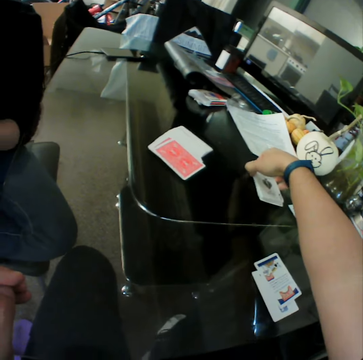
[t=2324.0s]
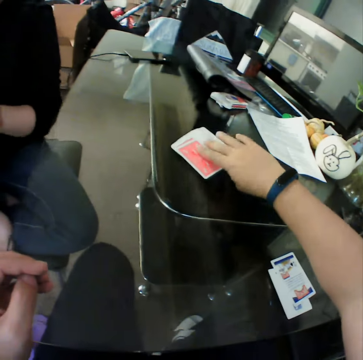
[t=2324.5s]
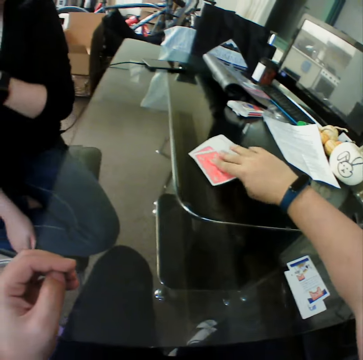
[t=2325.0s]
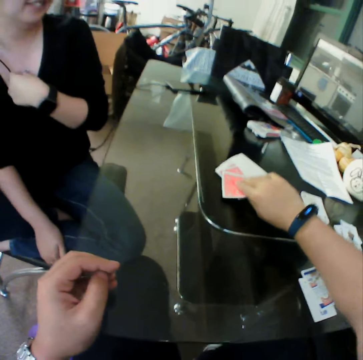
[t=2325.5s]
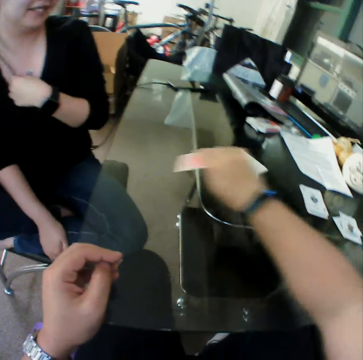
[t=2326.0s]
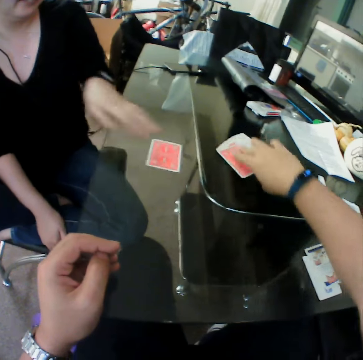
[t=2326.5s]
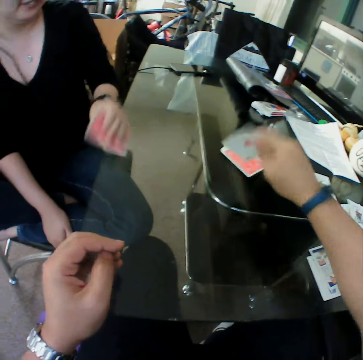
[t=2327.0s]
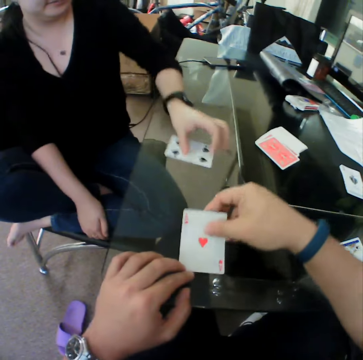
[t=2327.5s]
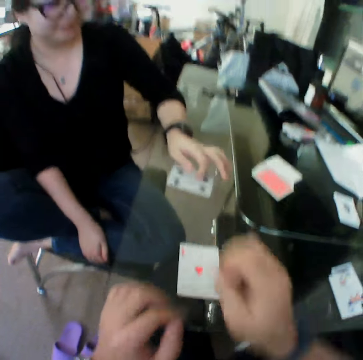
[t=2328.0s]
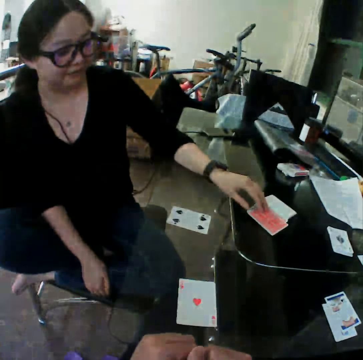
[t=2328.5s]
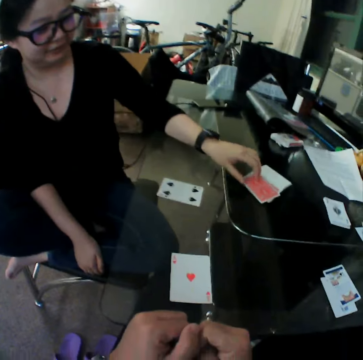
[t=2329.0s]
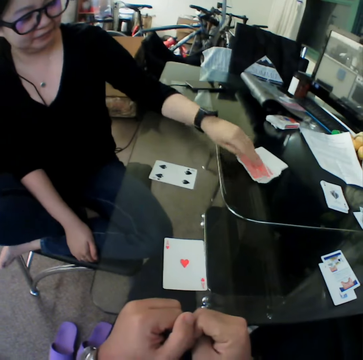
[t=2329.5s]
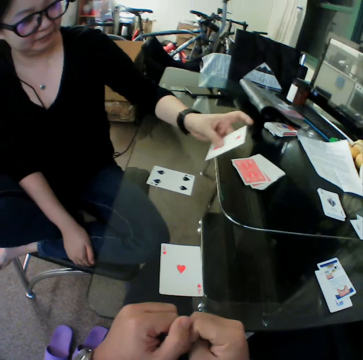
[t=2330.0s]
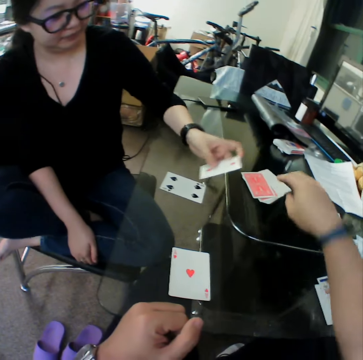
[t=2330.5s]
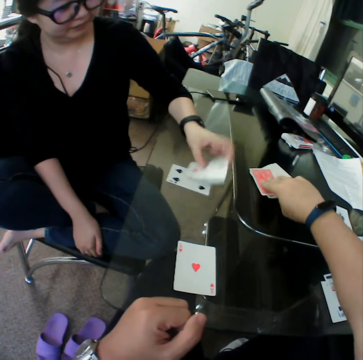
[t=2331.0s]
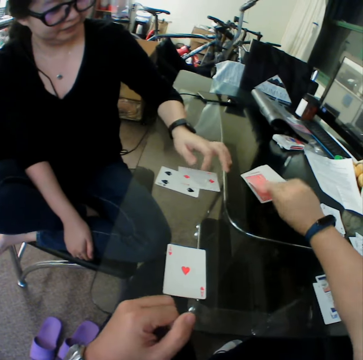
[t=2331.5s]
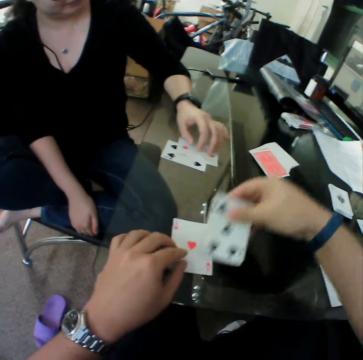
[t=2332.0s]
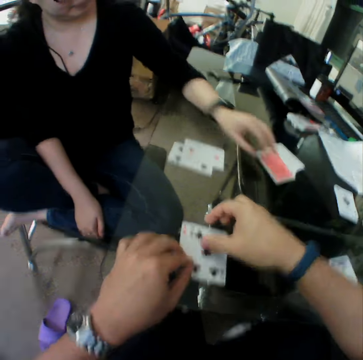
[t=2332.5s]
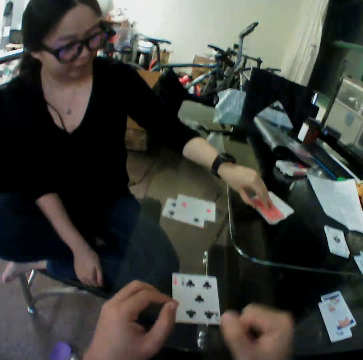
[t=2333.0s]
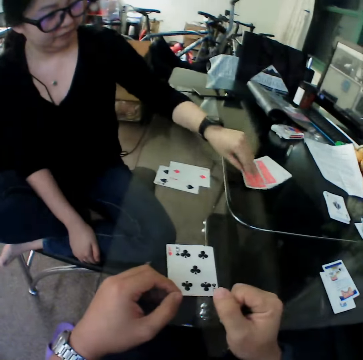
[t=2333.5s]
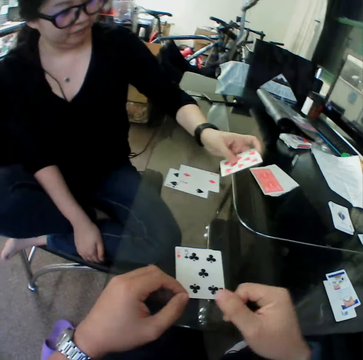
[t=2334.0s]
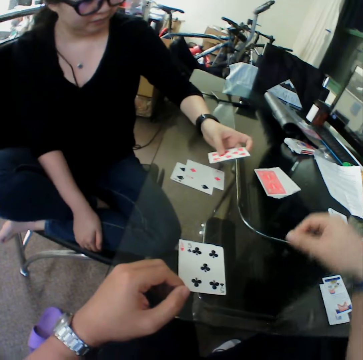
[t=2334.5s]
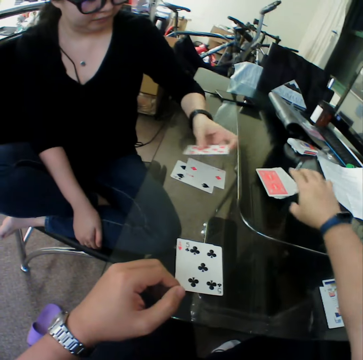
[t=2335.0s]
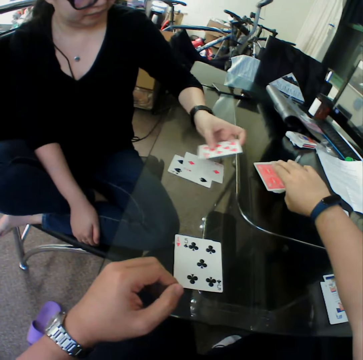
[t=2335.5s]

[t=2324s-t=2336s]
The camera wearer picks a card from the table and drops the card on the table. A woman picks a card from the table. The camera wearer picks a card from the table and drops the card on the table. The woman drops the card on the table, picks a card from the table, and drops the card on the table. The camera wearer picks a card from the table and drops the card on the table. The woman picks a card from the table.

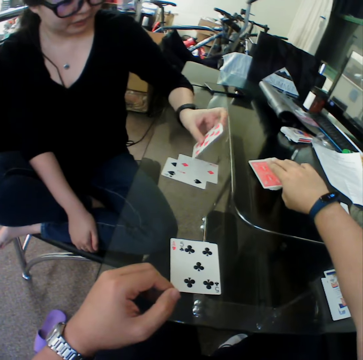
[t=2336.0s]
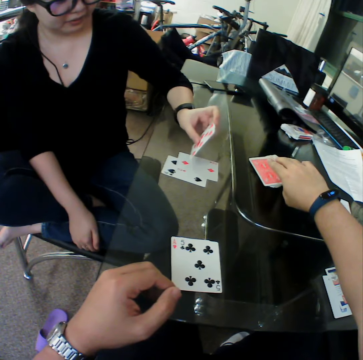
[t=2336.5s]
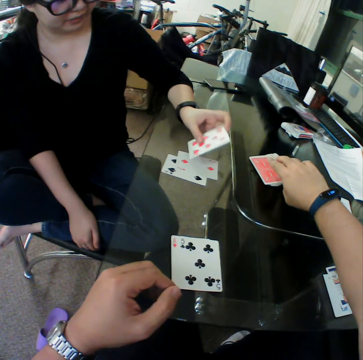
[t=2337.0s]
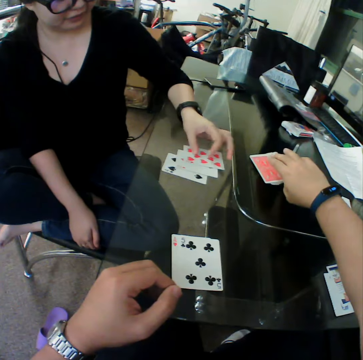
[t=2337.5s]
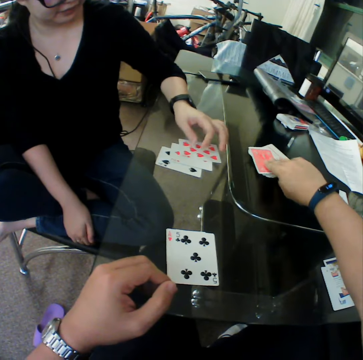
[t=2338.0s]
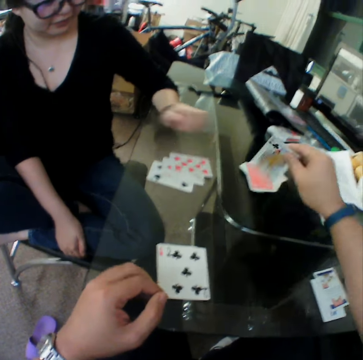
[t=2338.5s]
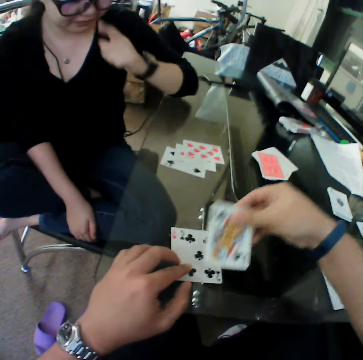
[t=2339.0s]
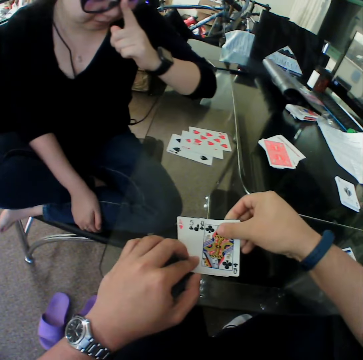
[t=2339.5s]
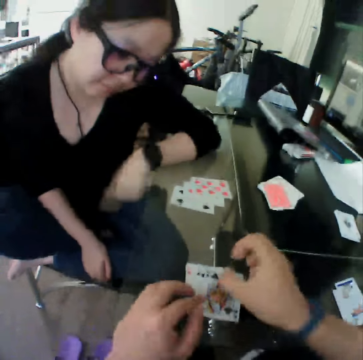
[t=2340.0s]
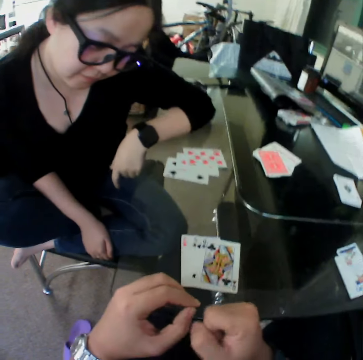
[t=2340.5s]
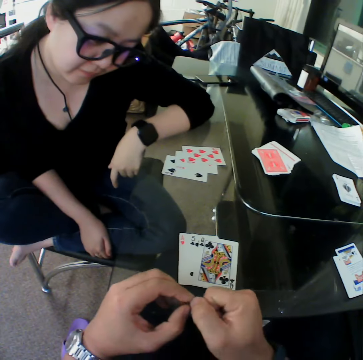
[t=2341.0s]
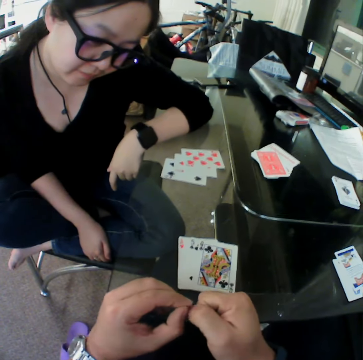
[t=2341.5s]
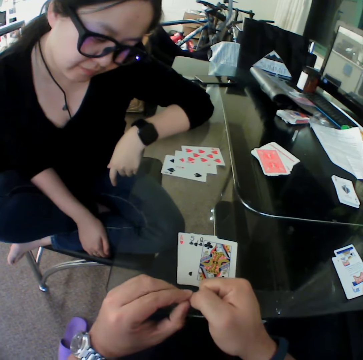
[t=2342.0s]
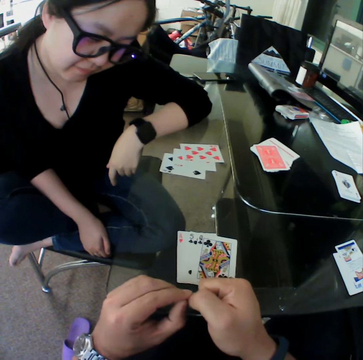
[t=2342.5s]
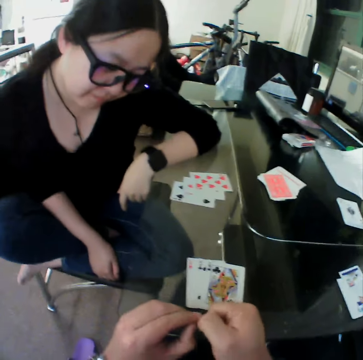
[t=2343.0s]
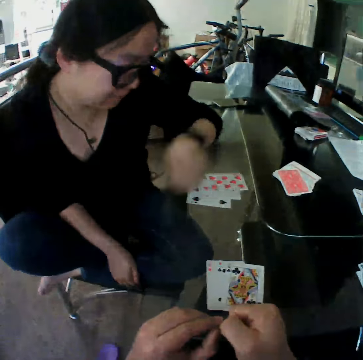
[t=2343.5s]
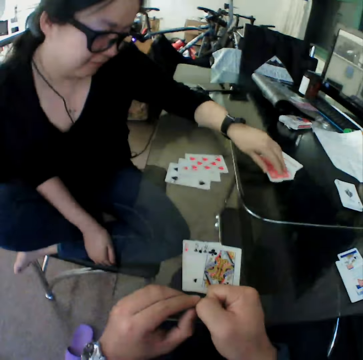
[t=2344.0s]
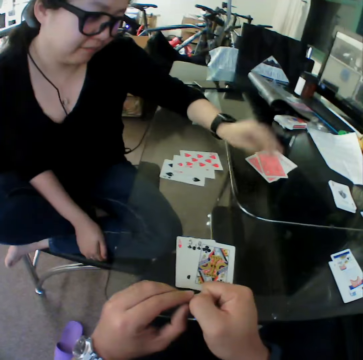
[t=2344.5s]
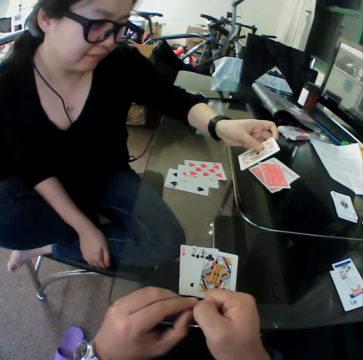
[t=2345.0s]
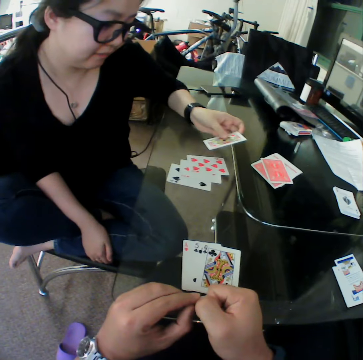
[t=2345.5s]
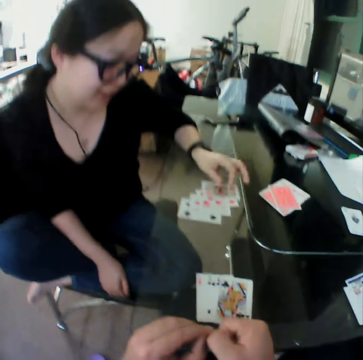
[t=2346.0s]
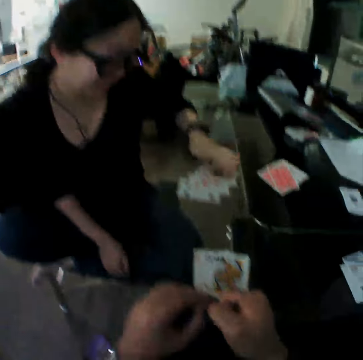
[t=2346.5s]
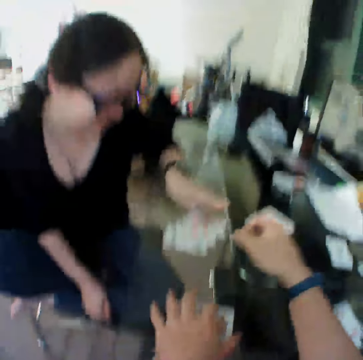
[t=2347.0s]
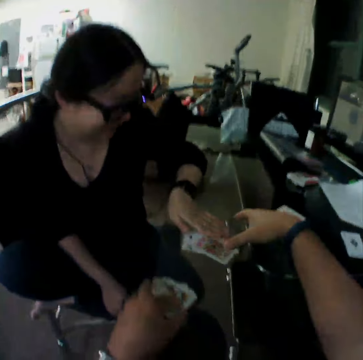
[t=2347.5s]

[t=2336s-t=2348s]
A woman drops the card on the table. The camera wearer picks a card from the table and drops the card on the table. The woman picks a card from the table and drops the card on the table.

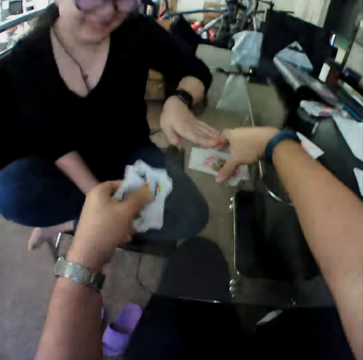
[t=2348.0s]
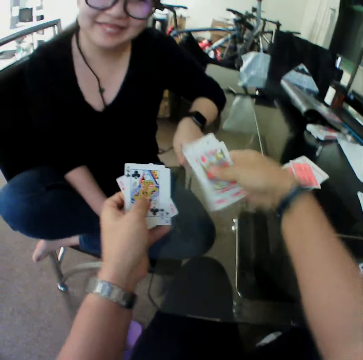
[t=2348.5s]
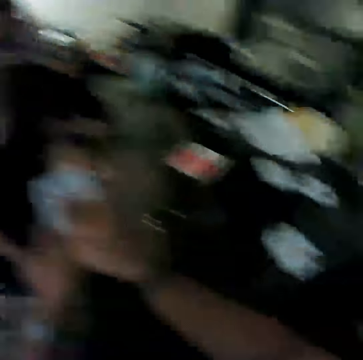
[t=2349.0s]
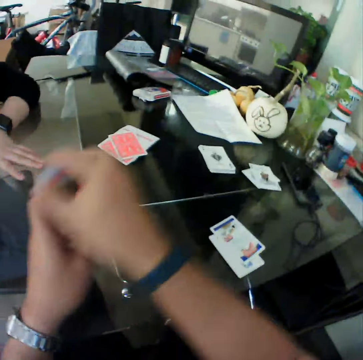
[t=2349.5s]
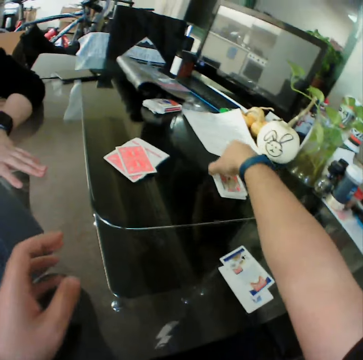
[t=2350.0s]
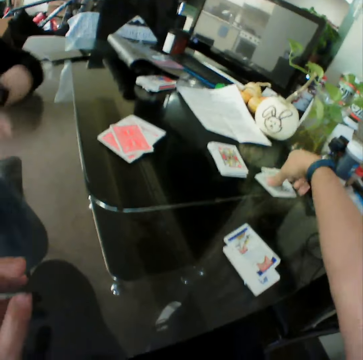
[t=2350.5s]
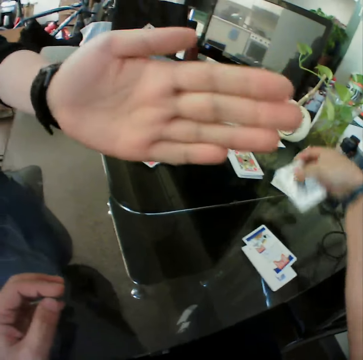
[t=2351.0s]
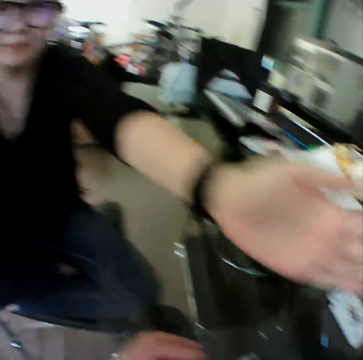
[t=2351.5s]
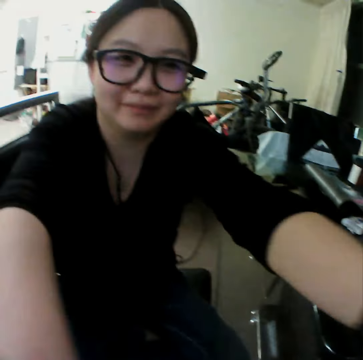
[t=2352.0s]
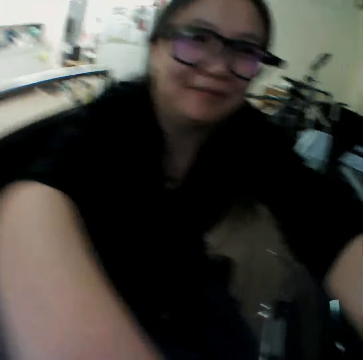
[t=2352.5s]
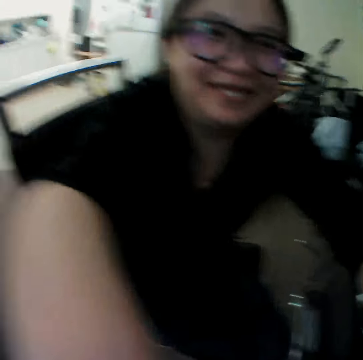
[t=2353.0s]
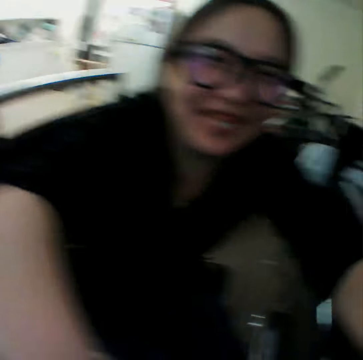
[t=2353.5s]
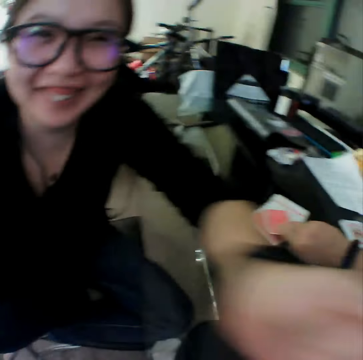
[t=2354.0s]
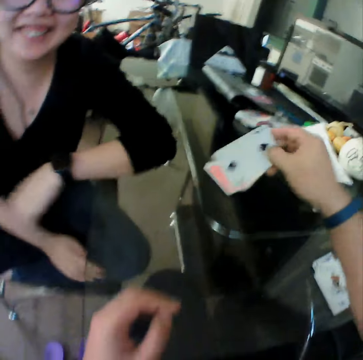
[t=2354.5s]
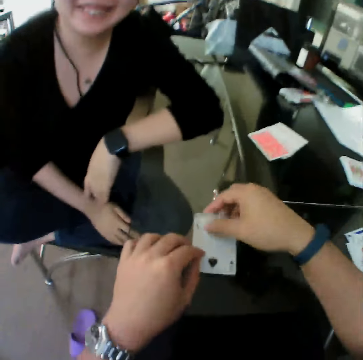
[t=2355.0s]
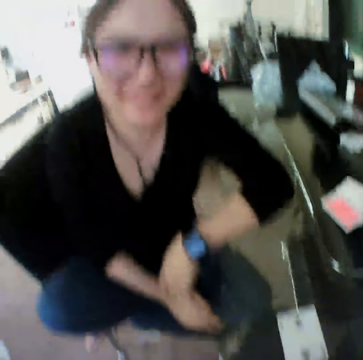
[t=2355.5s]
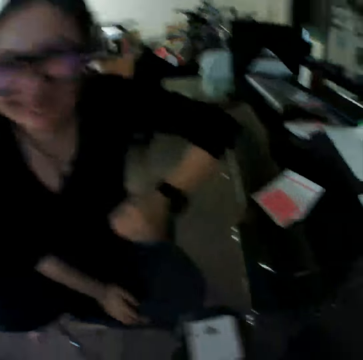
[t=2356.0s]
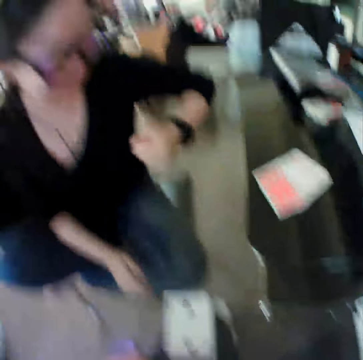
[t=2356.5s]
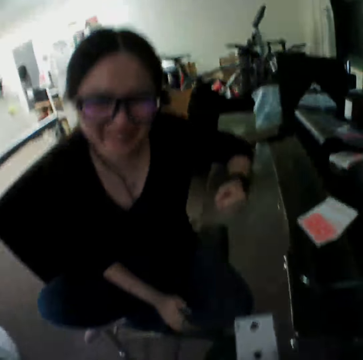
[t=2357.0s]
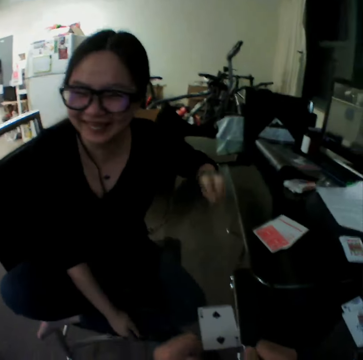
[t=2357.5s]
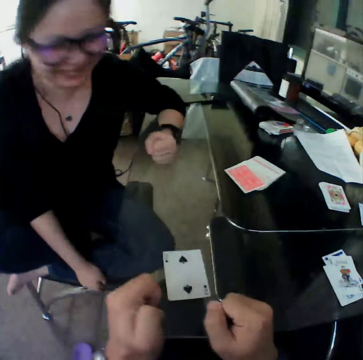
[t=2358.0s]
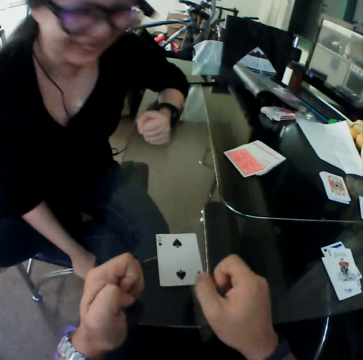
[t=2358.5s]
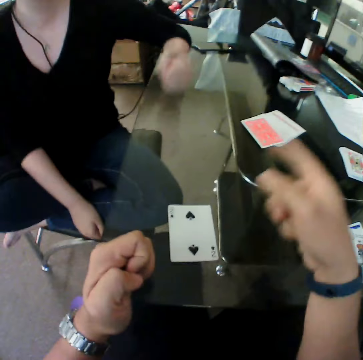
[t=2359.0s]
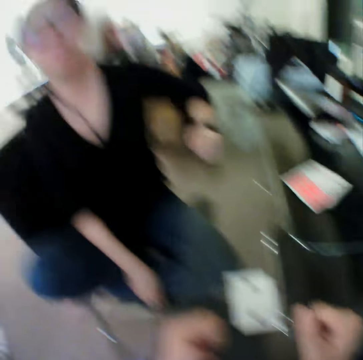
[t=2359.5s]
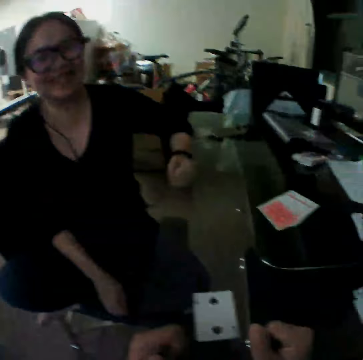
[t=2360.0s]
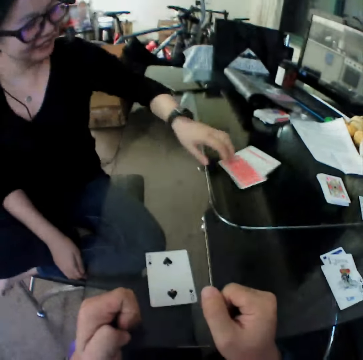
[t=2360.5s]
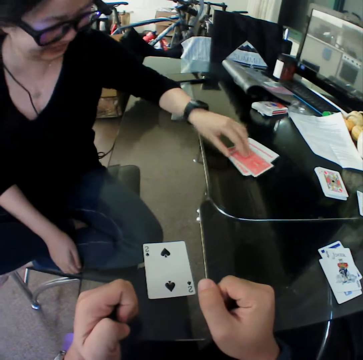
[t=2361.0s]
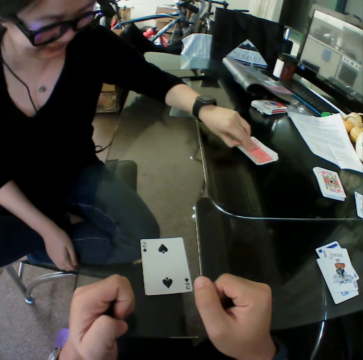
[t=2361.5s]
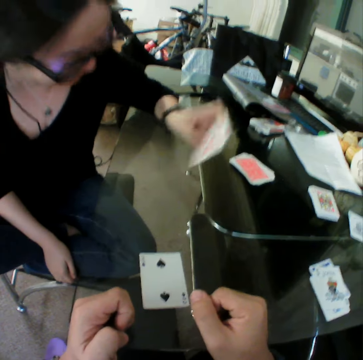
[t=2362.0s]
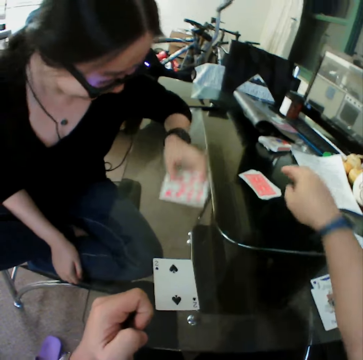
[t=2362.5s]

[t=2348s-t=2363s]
The camera wearer picks the cards from the table with his left hand. A woman pushes a card. The camera wearer picks the cards from the table with his right hand. He holds the cards with both hands and drops the cards on the table. He picks a card from the table and drops the card on the table. The woman holds the camera wearer by the face. The camera wearer picks a card from the table and drops the card on the table. The woman picks a card from the table.
